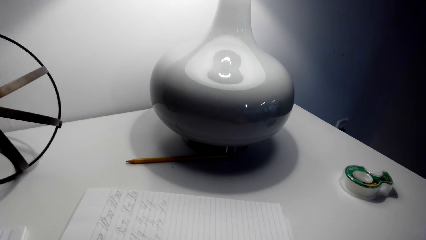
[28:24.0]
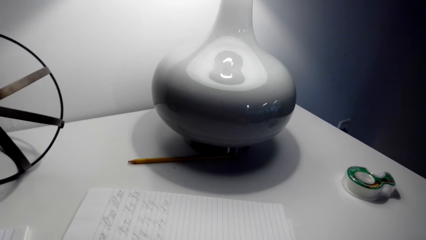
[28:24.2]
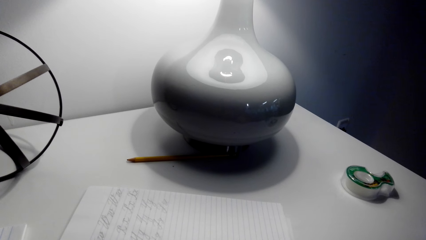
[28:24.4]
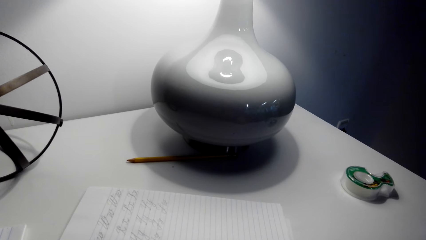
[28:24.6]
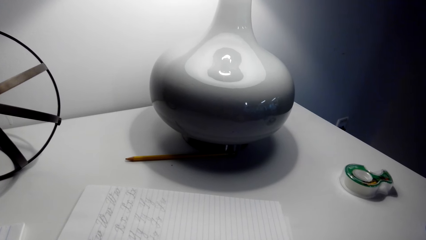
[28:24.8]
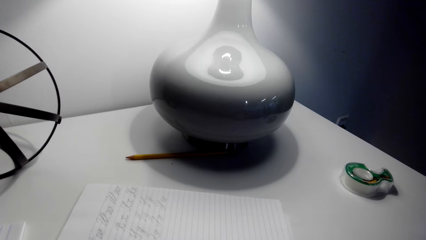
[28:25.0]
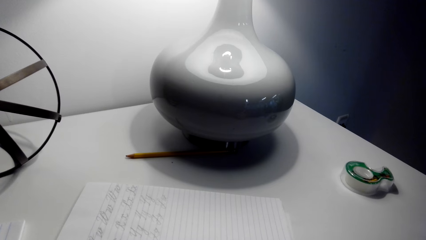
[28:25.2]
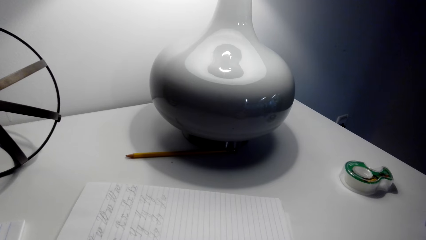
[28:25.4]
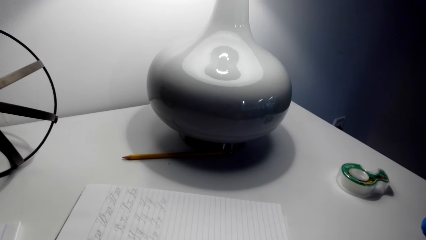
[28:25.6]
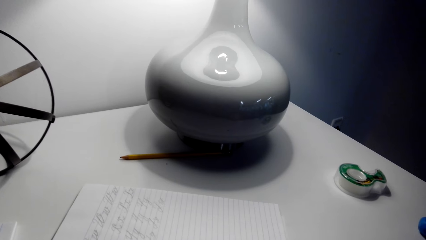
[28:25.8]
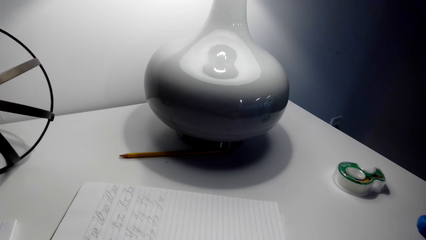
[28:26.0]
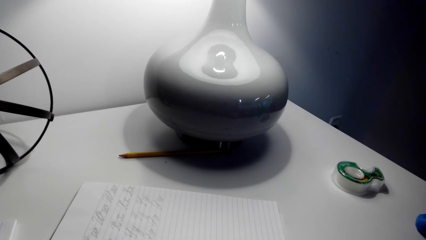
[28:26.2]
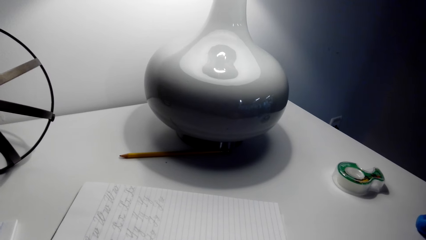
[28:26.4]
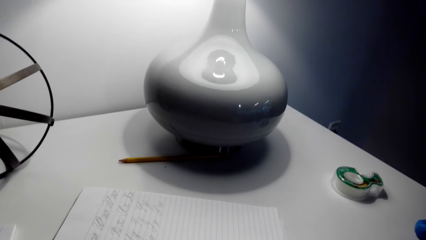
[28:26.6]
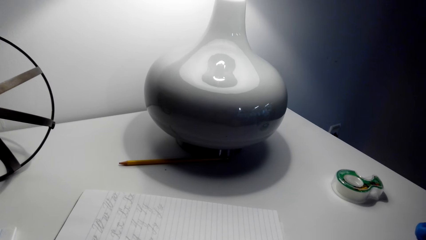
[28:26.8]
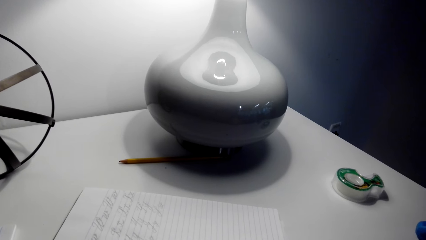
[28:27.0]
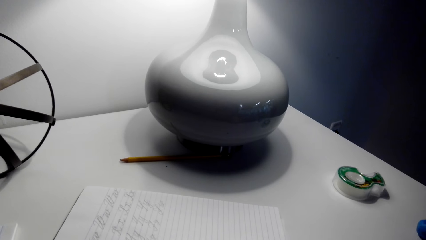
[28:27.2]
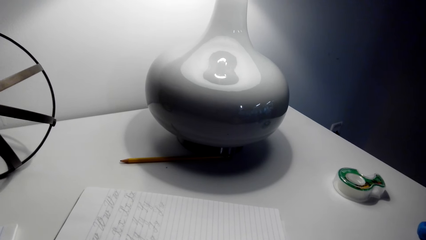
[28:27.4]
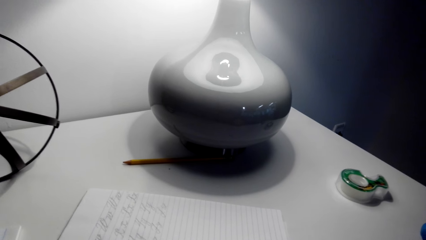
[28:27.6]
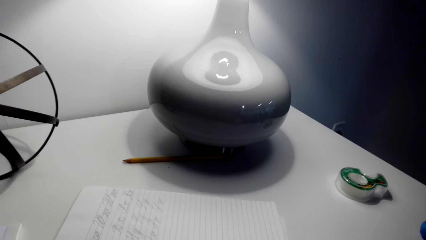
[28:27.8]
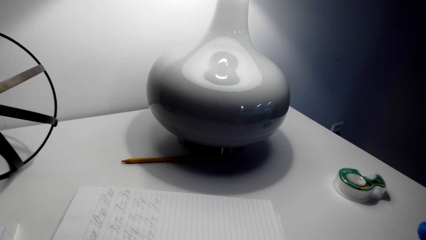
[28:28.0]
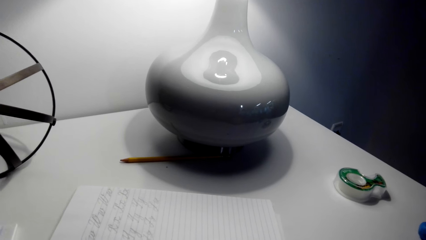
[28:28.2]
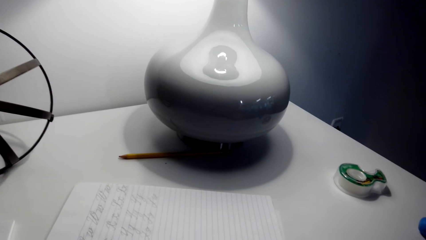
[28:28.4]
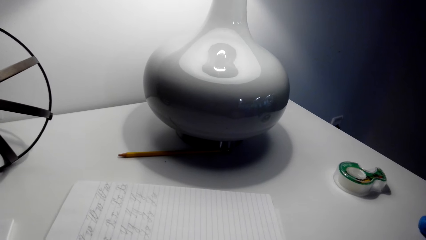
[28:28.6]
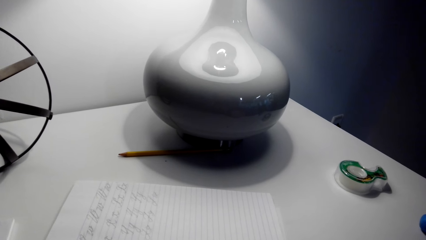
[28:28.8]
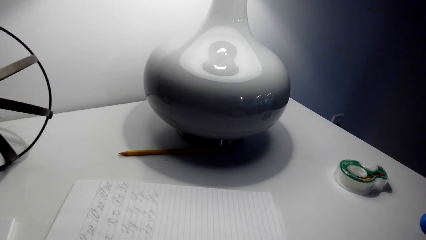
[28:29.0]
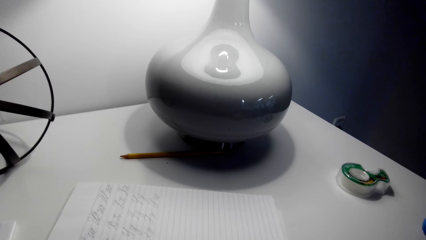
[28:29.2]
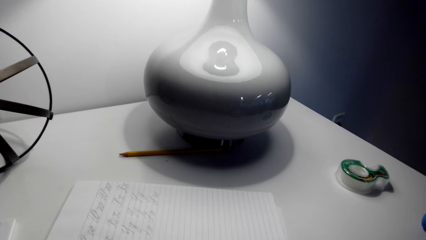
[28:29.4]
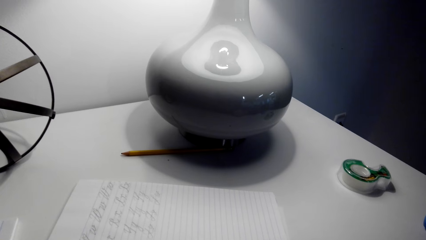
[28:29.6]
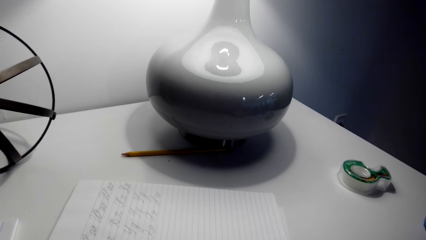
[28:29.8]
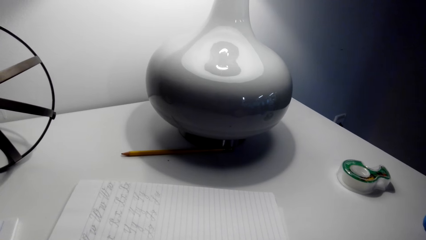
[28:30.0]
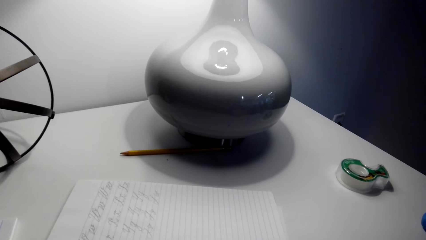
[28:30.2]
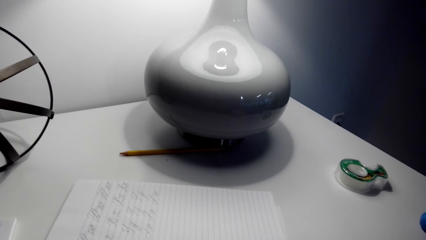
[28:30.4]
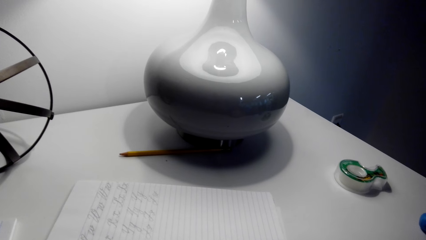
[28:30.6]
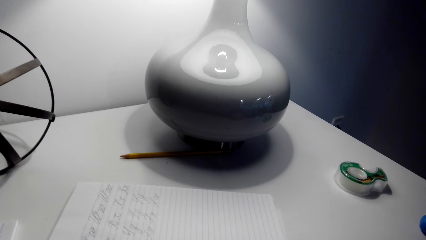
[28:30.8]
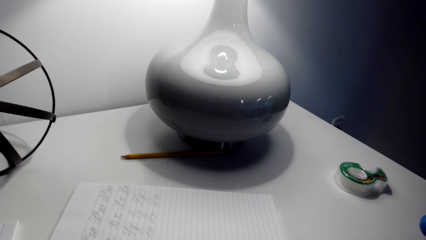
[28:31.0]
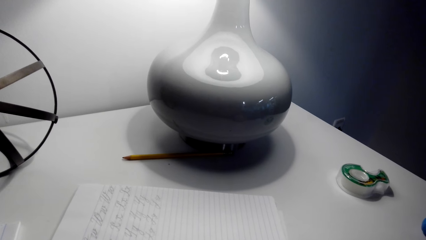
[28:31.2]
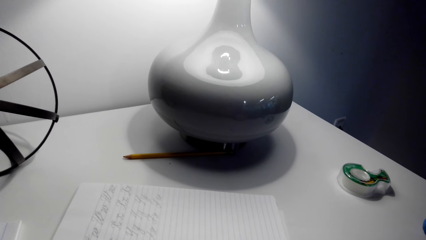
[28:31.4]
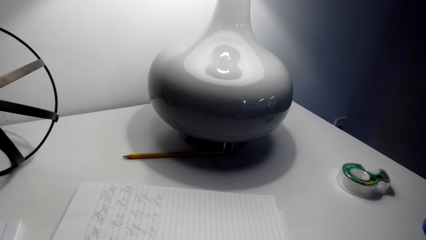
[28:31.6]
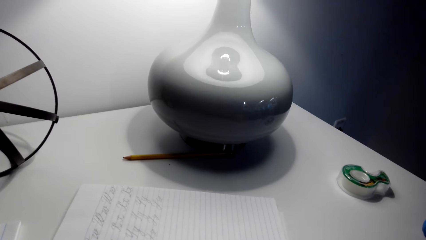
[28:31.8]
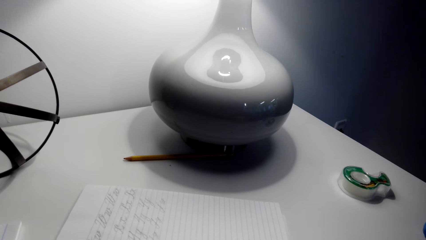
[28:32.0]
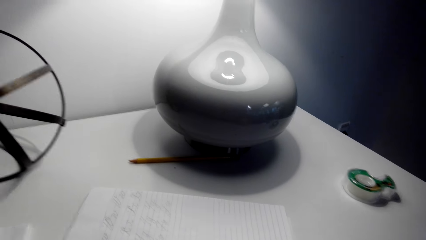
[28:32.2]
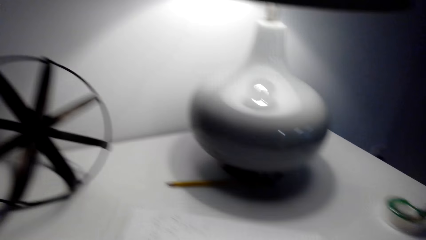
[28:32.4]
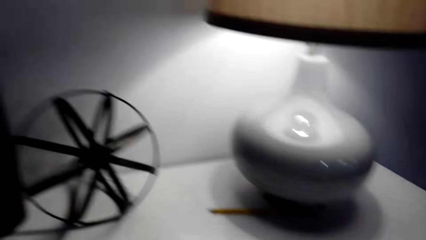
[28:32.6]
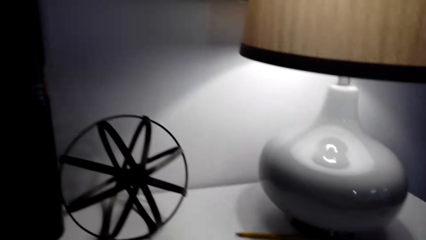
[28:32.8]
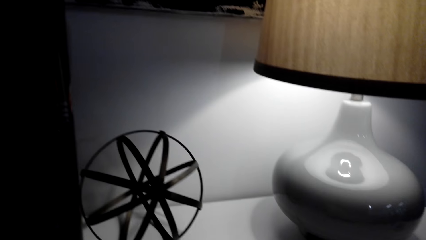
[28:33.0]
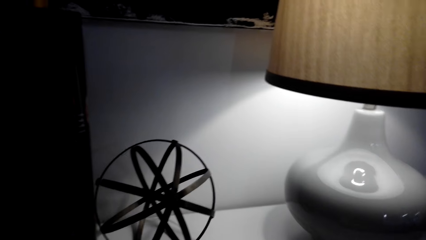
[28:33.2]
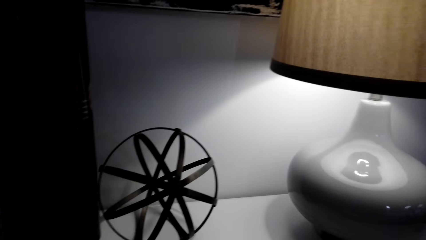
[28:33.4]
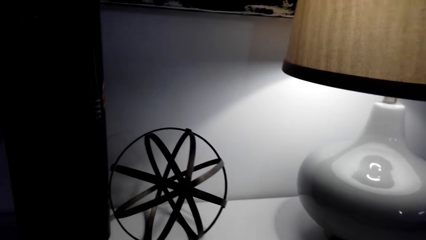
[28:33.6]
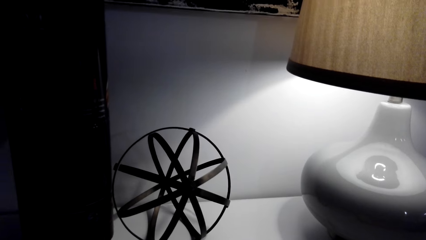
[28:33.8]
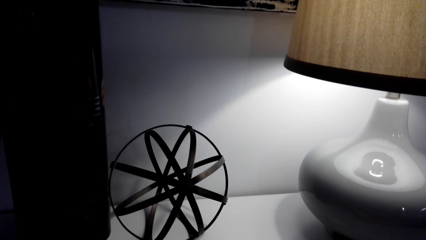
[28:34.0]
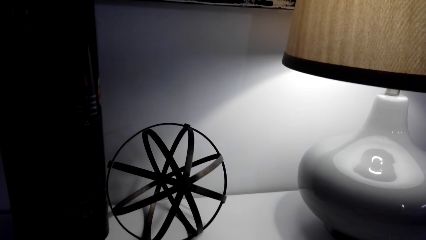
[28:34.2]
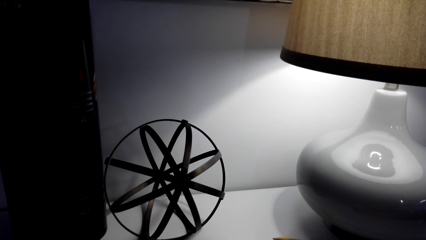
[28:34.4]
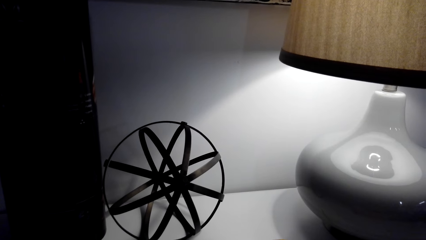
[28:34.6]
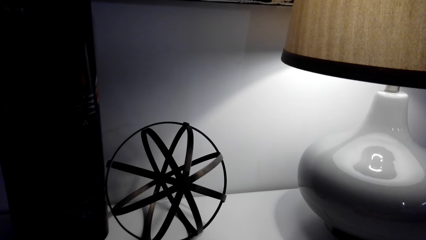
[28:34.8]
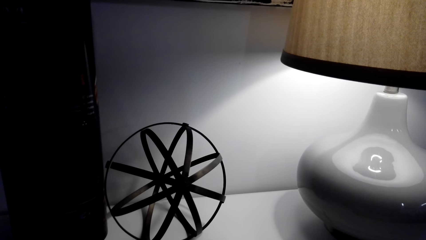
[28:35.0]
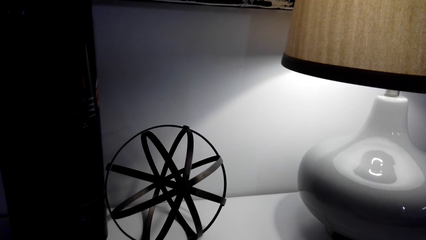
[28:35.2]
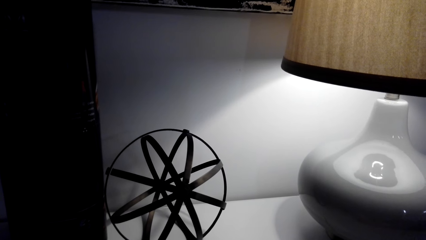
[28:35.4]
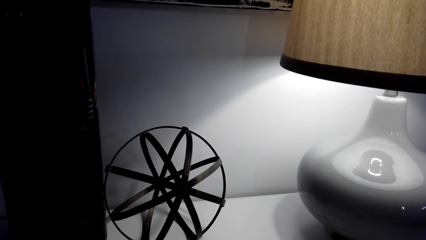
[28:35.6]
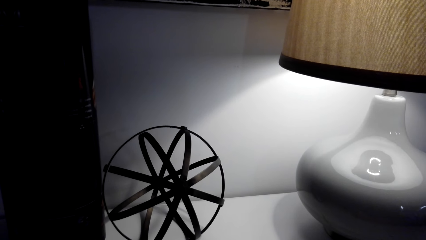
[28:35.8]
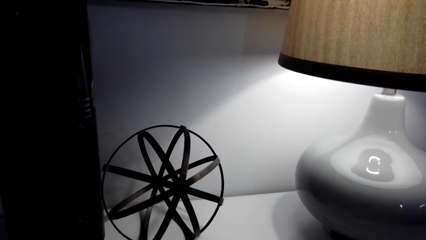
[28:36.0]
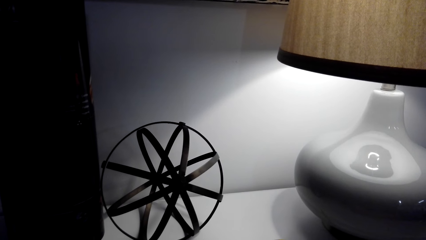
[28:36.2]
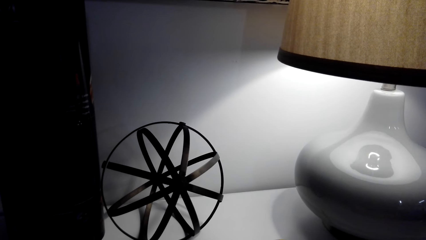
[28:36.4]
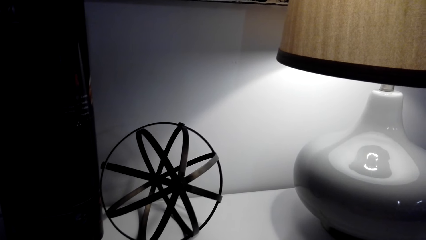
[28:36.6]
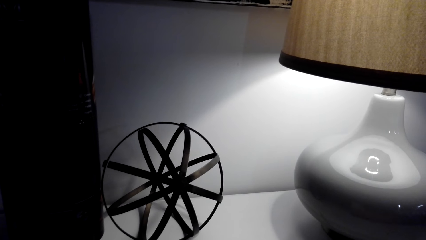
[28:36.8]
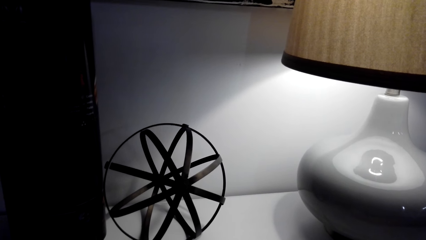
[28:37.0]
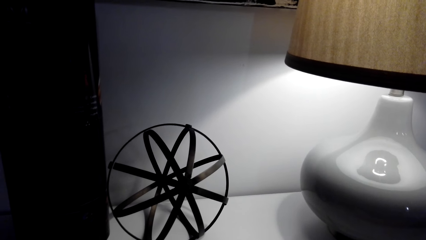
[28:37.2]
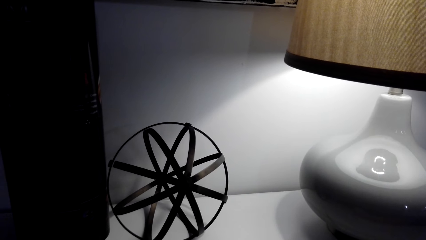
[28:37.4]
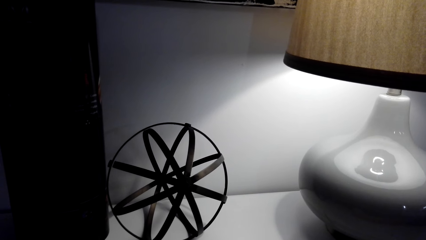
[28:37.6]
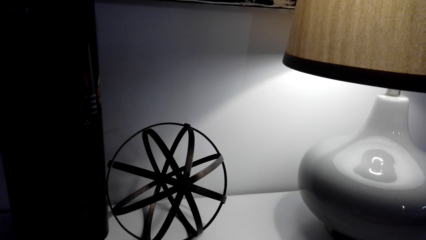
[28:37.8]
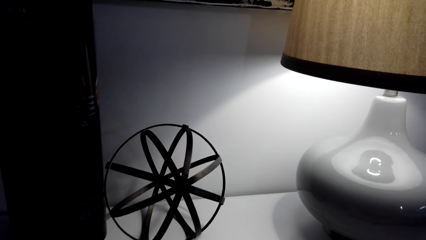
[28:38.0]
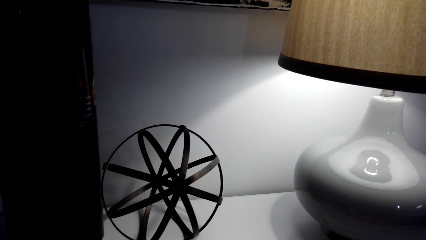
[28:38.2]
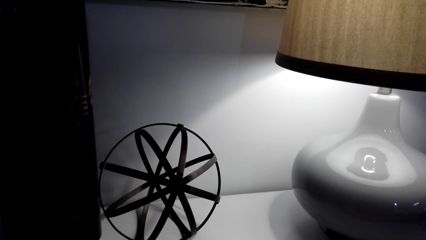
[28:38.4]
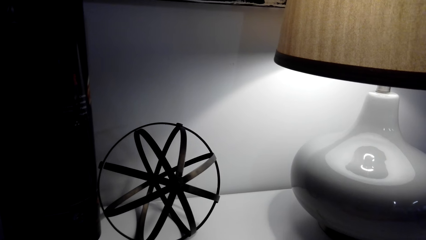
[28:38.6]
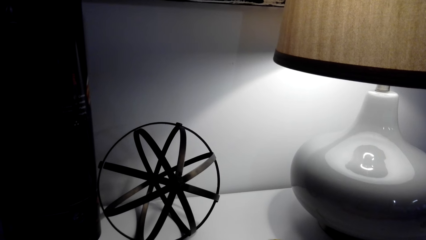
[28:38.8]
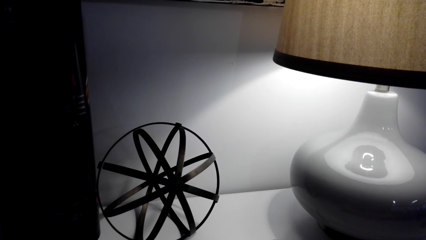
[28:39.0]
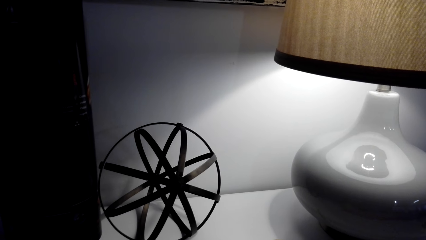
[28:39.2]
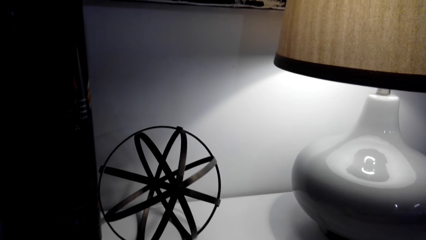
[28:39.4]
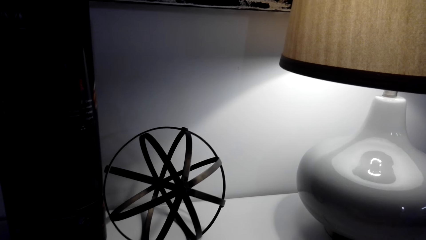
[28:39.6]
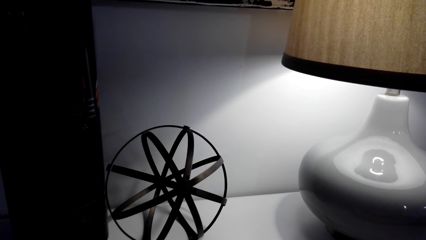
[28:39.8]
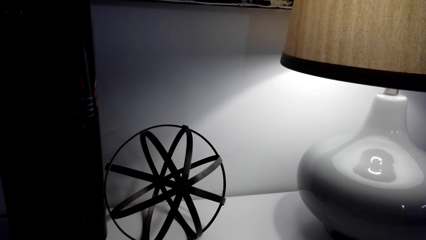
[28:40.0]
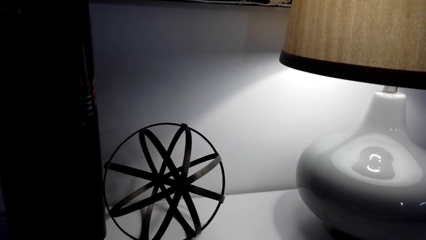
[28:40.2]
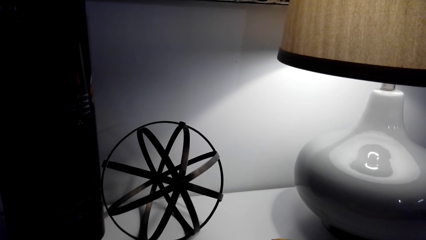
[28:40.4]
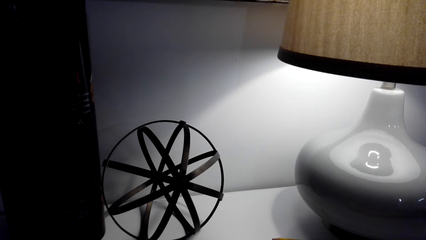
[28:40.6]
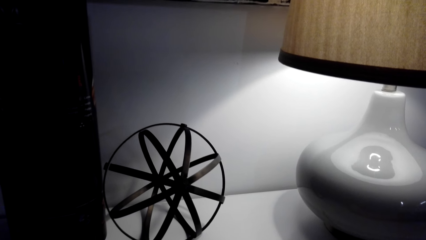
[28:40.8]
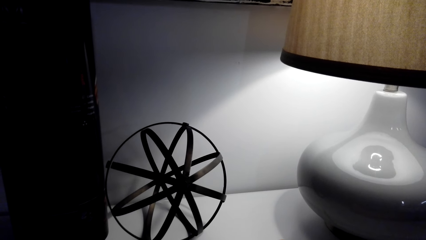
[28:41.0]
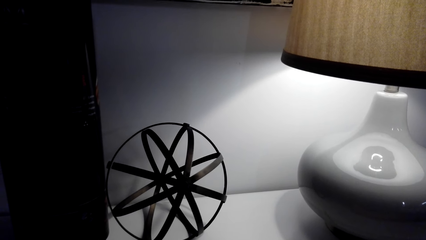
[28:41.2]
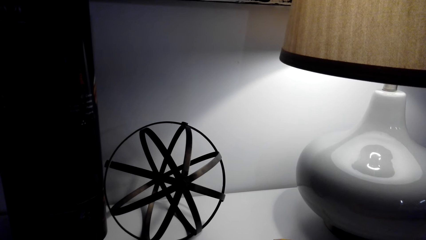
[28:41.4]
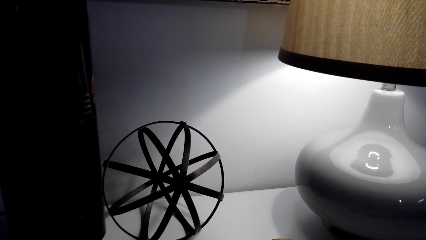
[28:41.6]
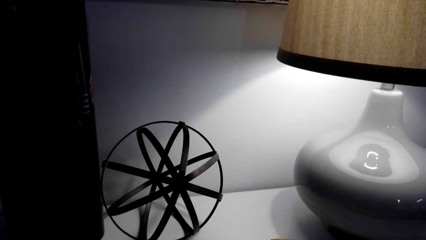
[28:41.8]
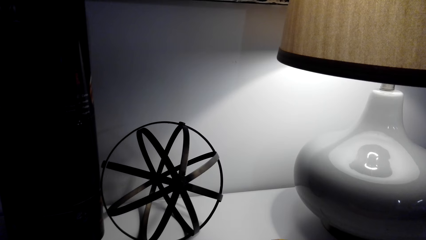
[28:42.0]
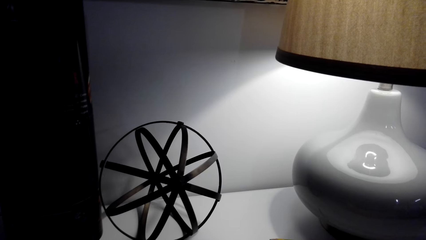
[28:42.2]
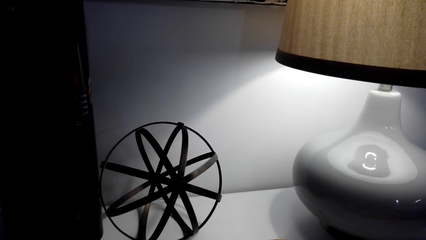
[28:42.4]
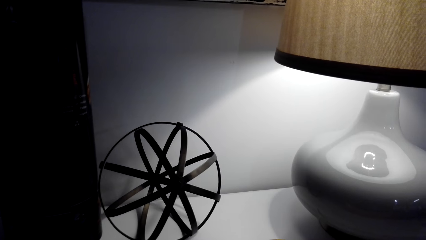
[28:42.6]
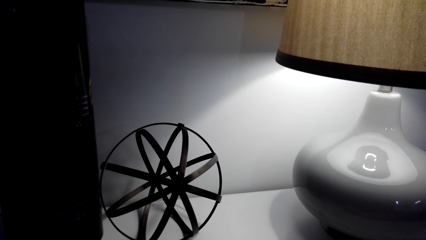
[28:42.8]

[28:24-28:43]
The camera wearer looks around the apartment. They look around the table.
